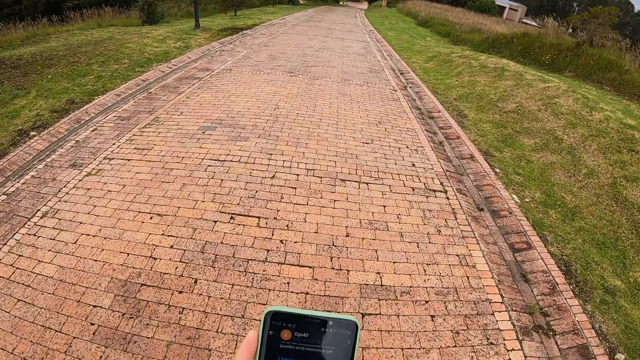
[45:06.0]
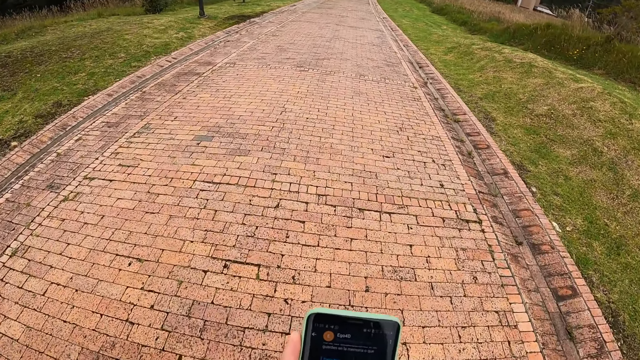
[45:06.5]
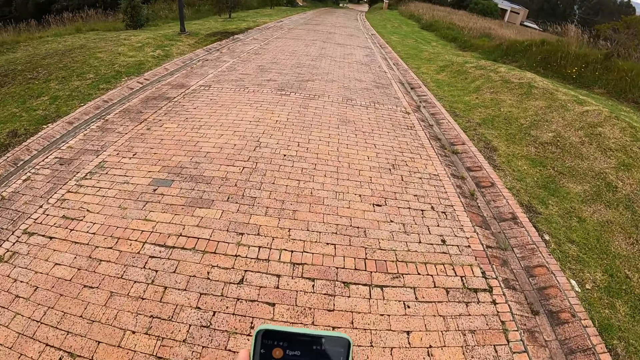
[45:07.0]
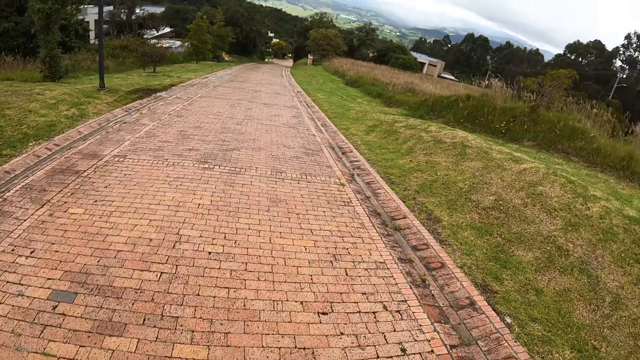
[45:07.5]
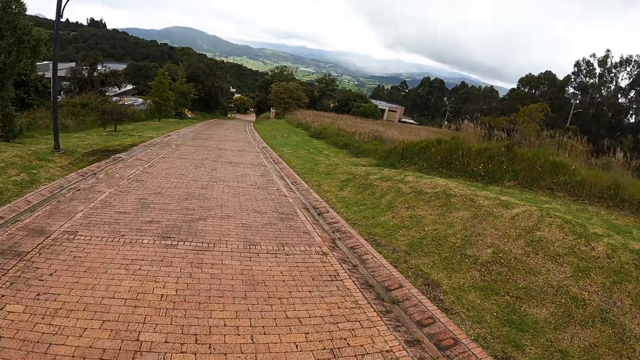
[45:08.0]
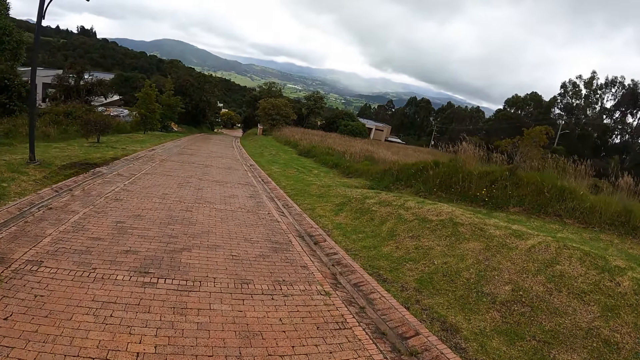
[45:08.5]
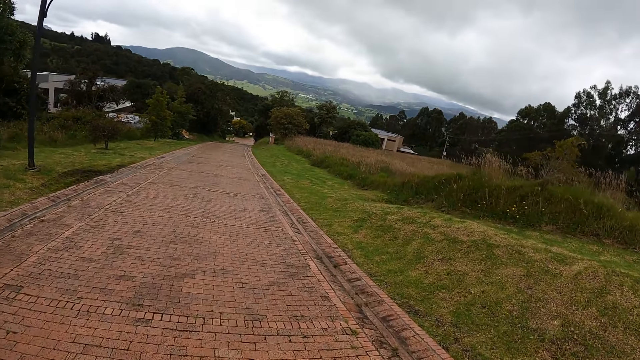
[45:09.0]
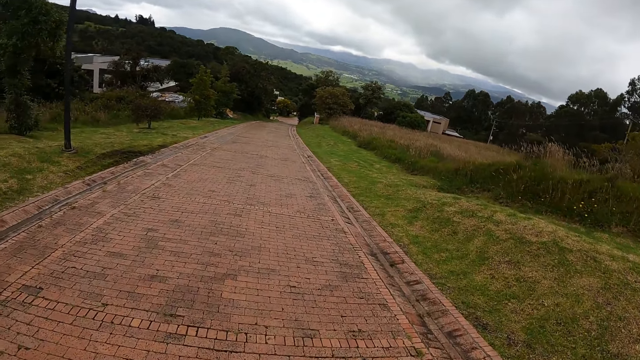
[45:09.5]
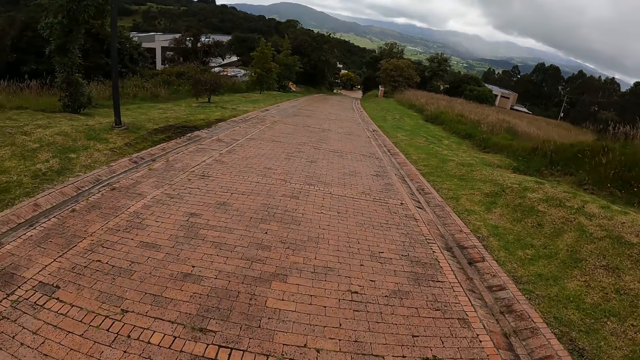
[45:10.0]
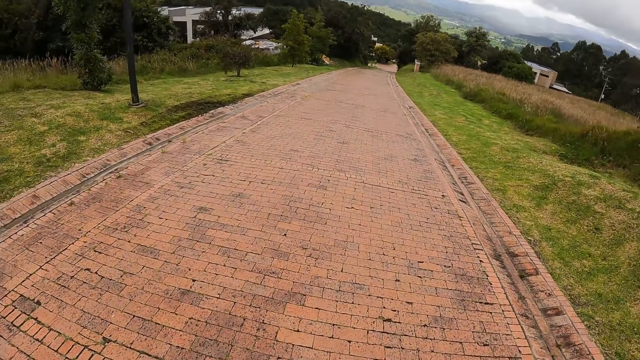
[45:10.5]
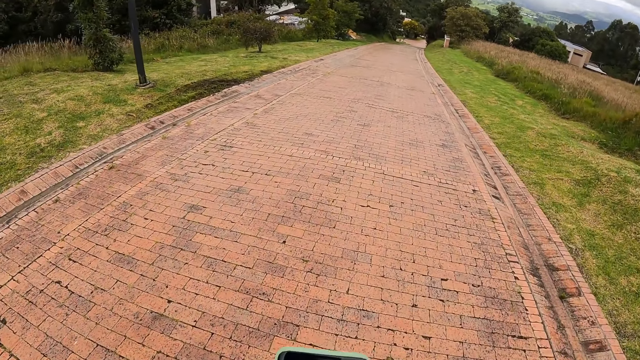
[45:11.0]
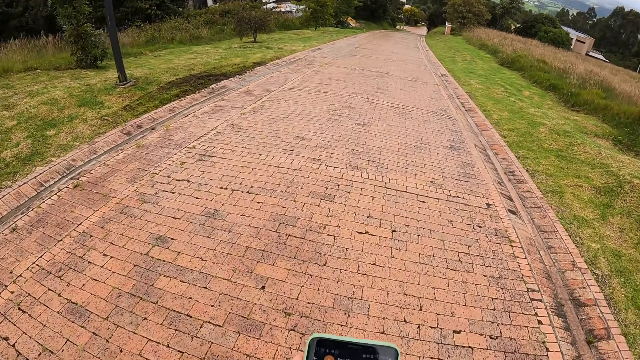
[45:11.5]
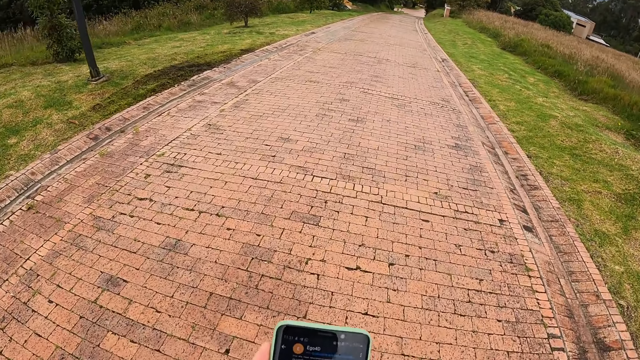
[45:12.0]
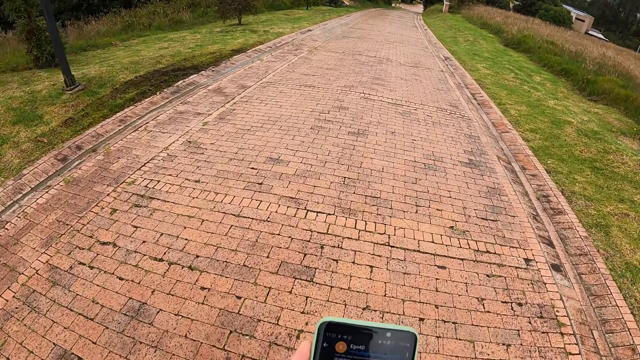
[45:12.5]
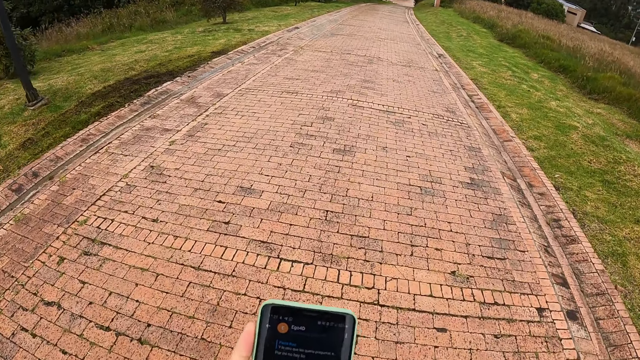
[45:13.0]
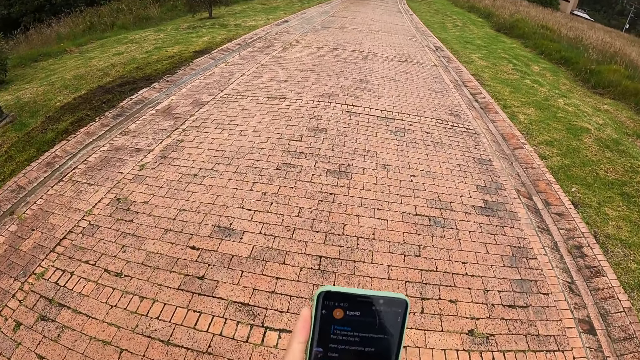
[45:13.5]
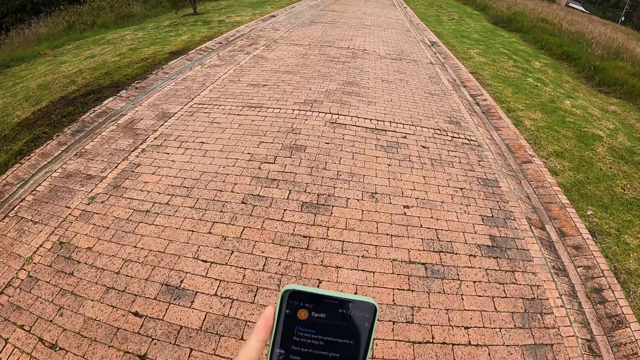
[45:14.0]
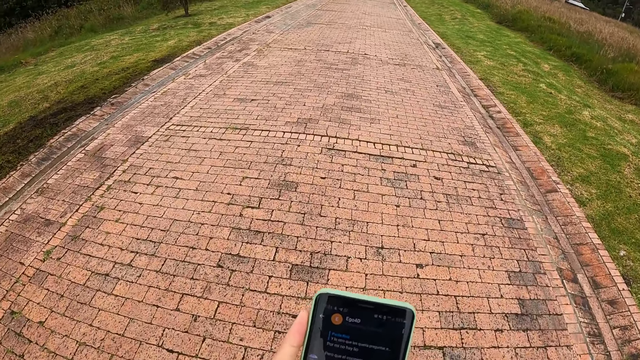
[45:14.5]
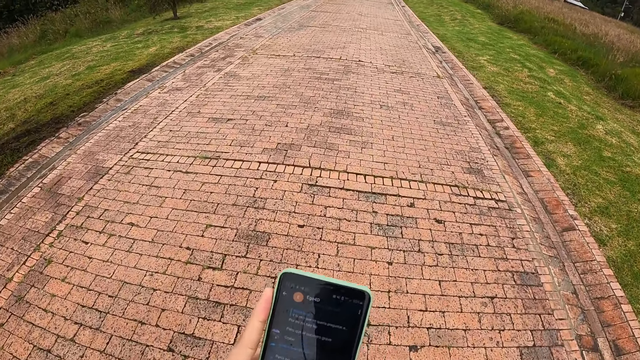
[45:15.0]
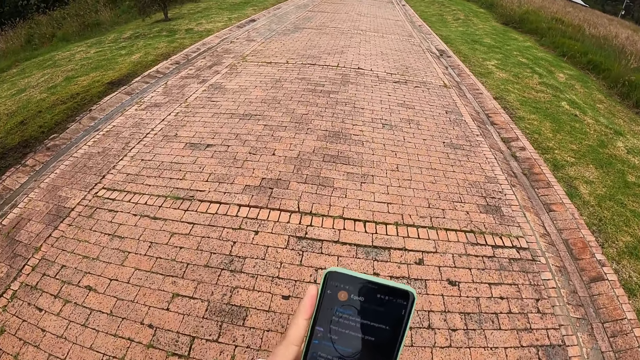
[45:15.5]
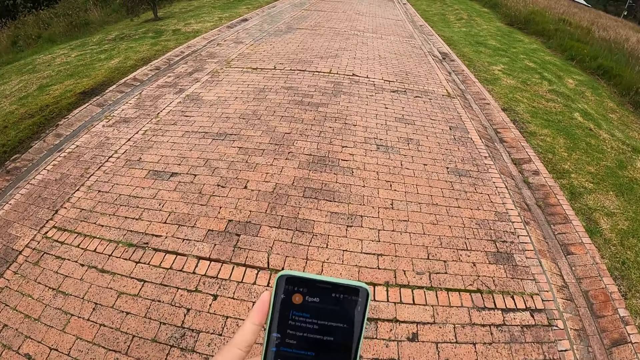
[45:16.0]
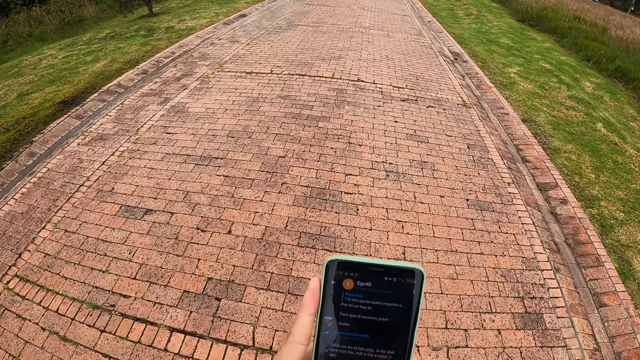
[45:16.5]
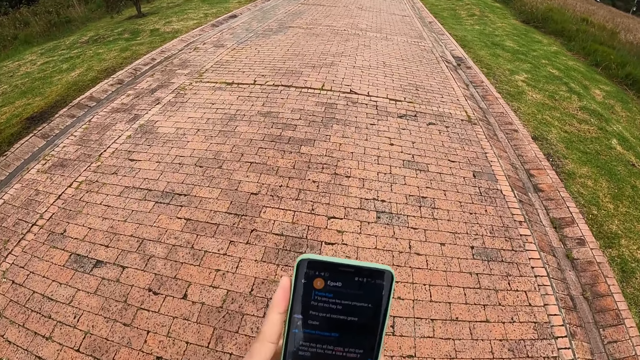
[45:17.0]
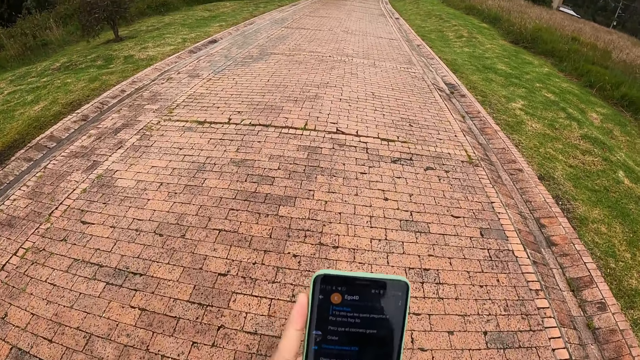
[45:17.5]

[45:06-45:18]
The camera wearer and a person walk along the road. She operates the phone in her hands.

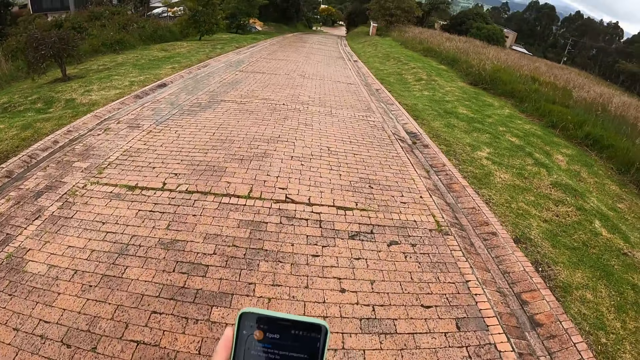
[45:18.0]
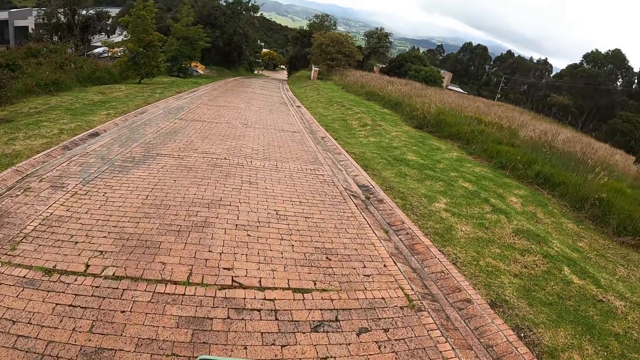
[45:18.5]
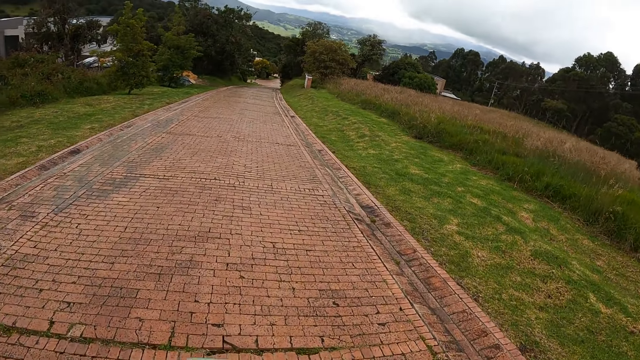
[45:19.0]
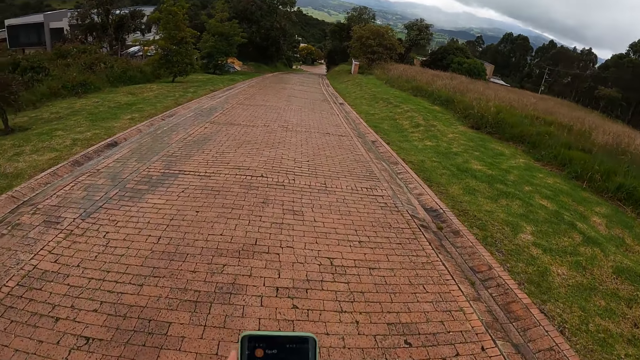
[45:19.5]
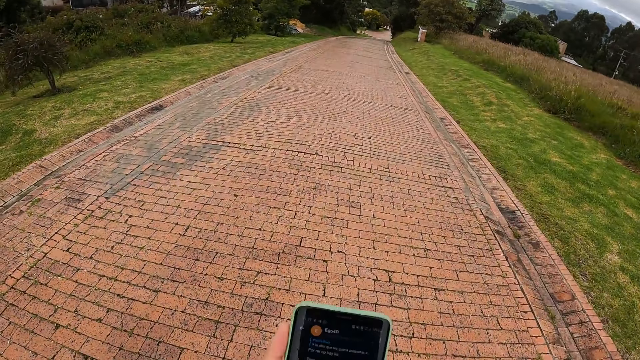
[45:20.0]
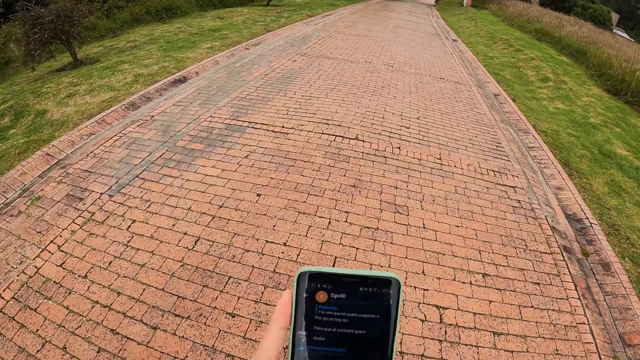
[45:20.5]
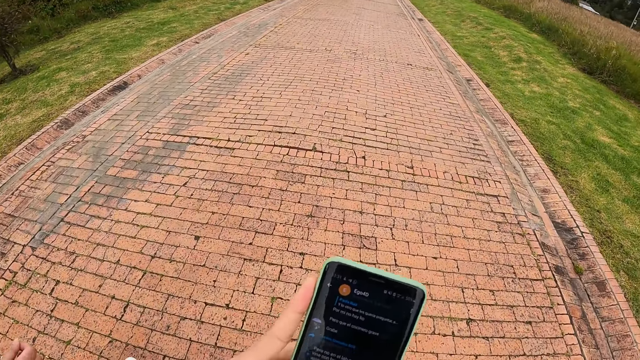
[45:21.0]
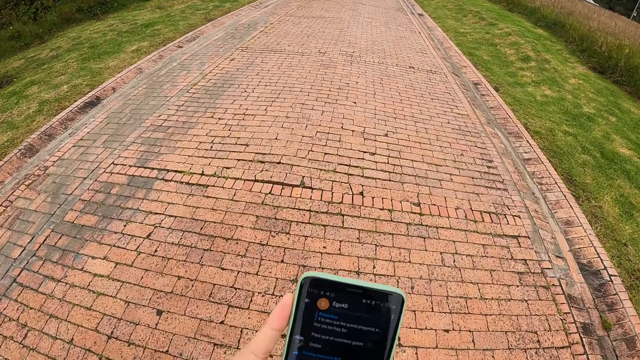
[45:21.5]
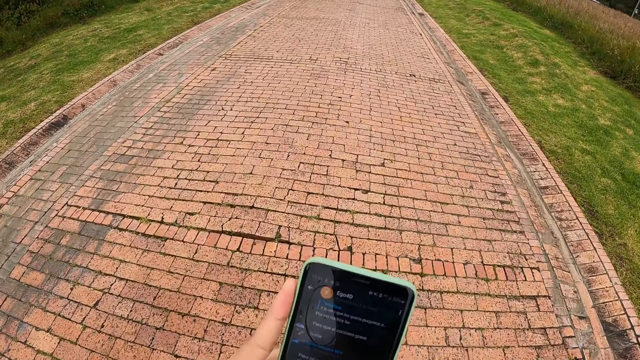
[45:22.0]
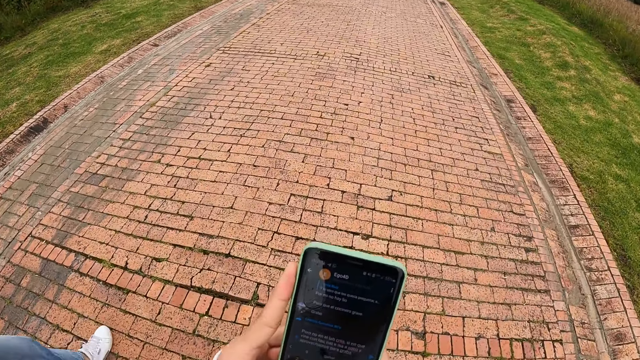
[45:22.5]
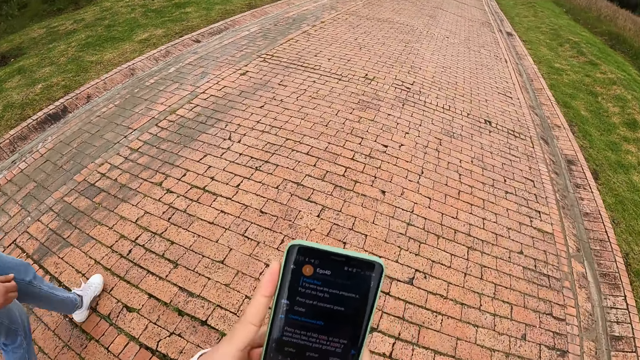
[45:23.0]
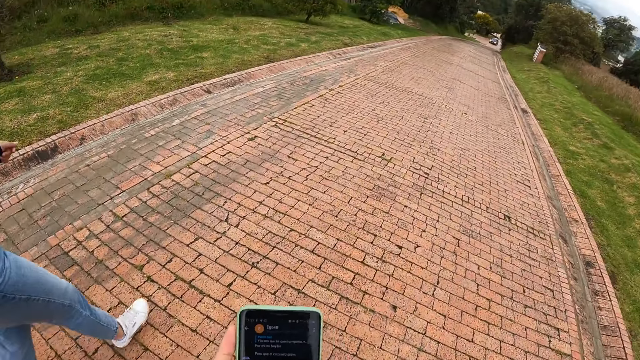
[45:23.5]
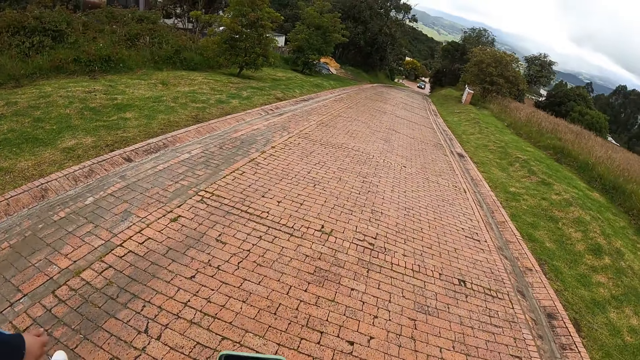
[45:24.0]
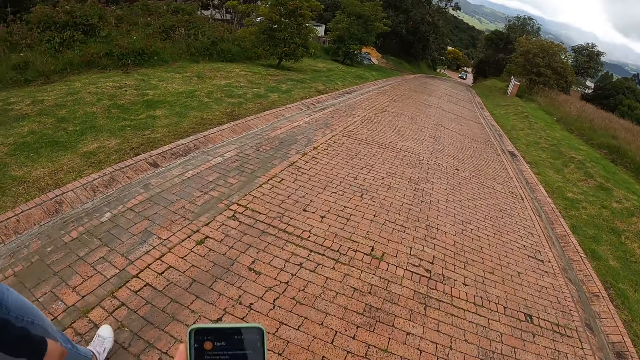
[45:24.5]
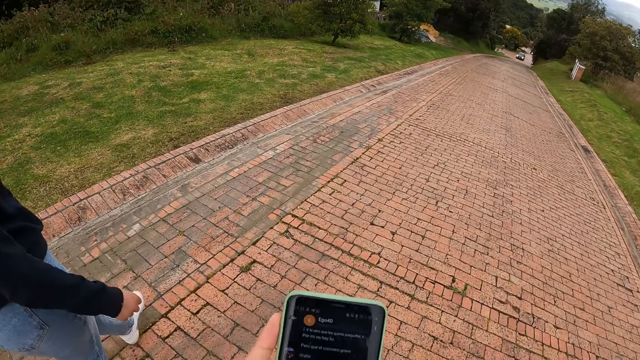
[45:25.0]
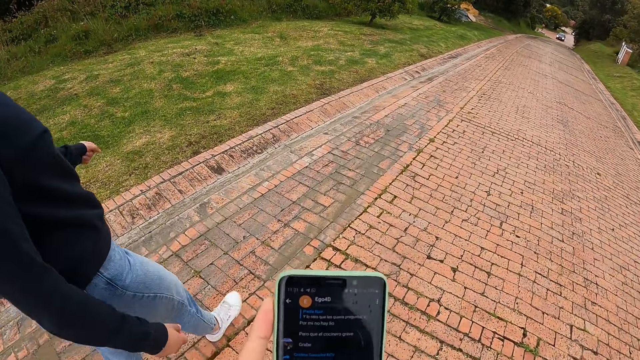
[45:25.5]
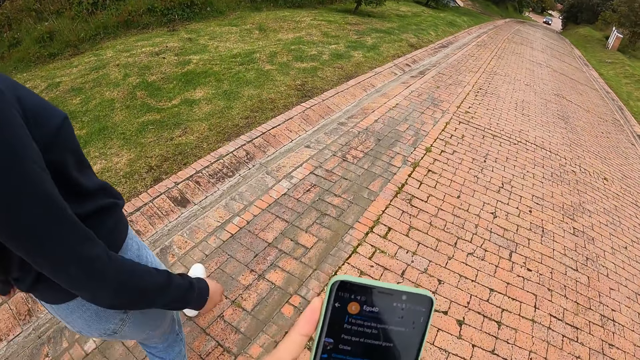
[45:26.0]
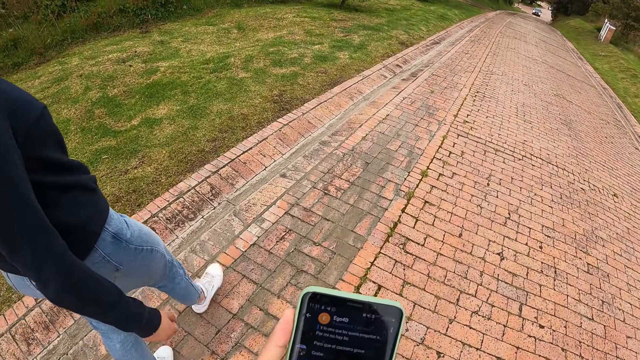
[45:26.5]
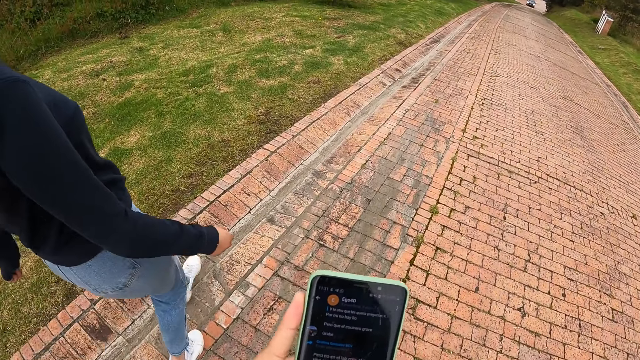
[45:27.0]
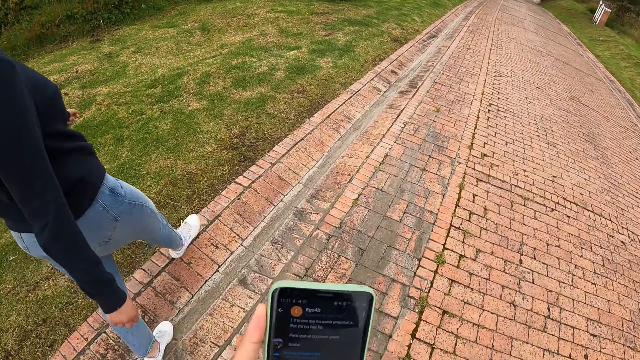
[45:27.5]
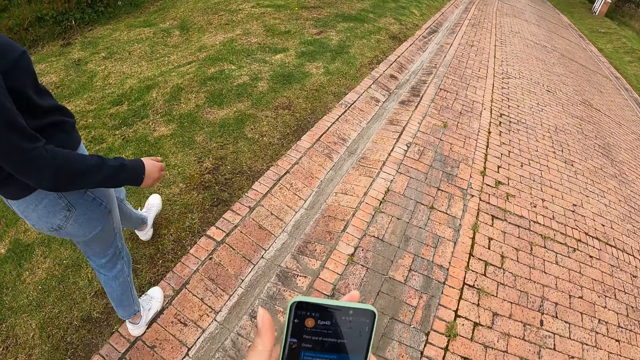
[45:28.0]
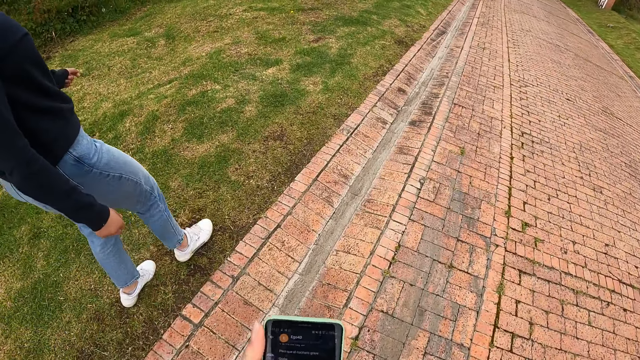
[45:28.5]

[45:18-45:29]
A woman walks on a brick road.
